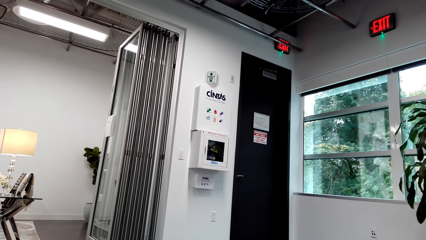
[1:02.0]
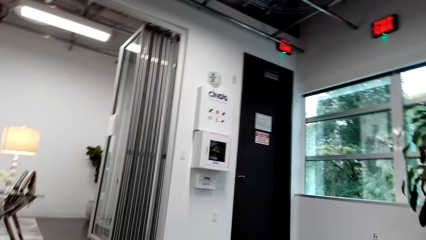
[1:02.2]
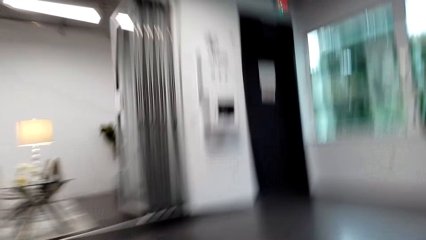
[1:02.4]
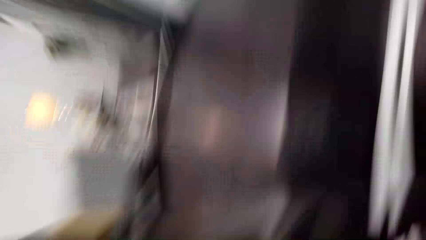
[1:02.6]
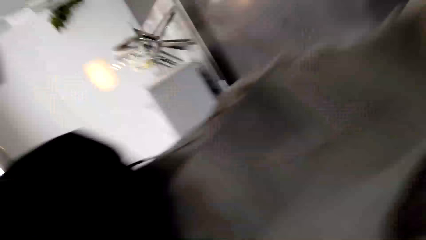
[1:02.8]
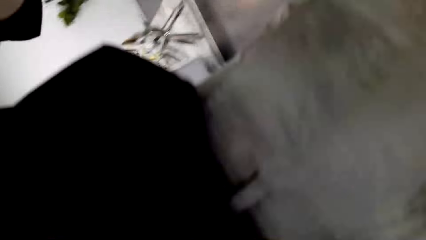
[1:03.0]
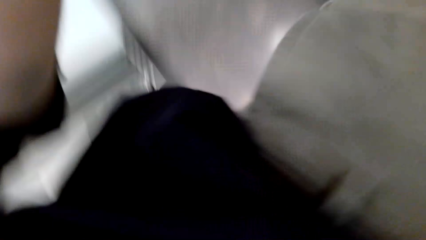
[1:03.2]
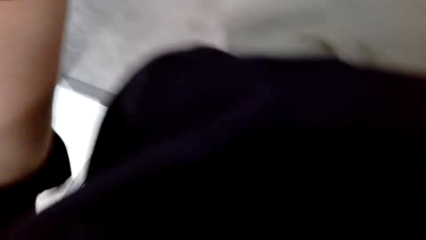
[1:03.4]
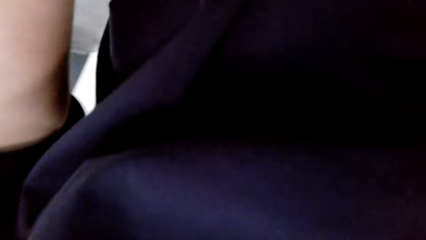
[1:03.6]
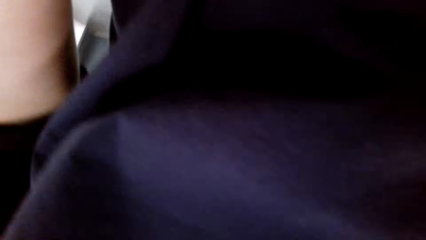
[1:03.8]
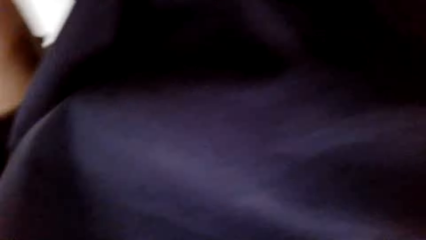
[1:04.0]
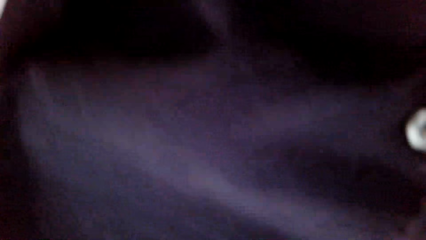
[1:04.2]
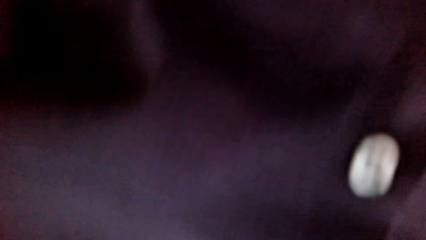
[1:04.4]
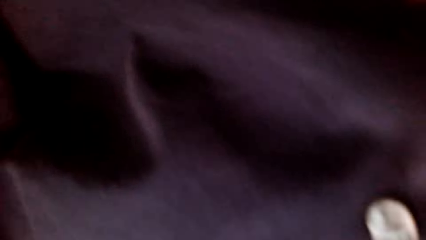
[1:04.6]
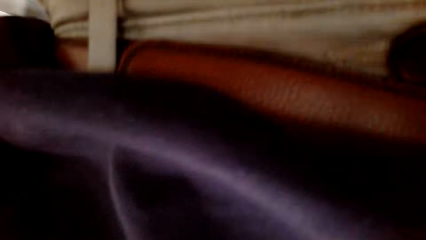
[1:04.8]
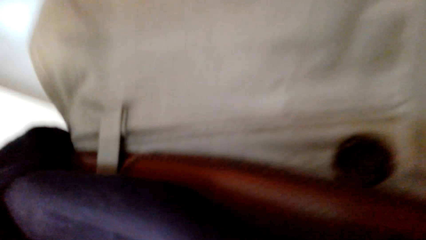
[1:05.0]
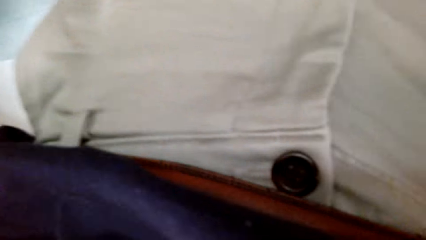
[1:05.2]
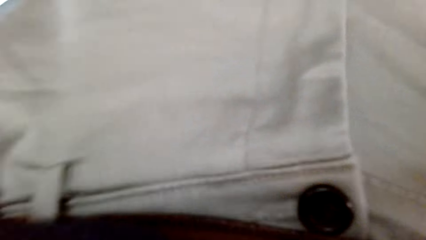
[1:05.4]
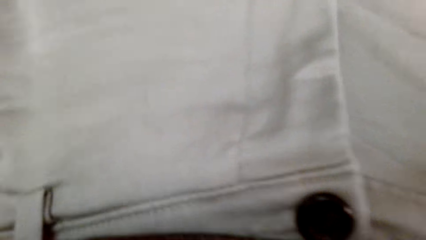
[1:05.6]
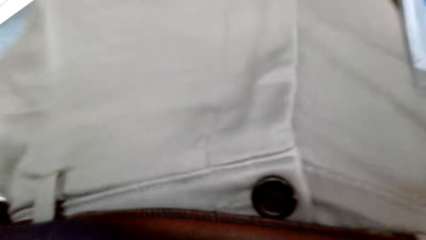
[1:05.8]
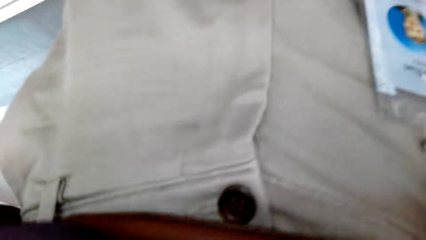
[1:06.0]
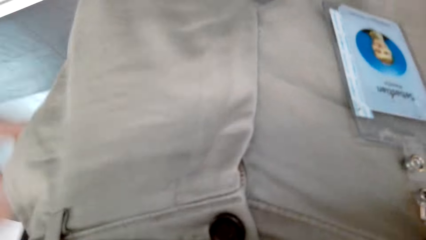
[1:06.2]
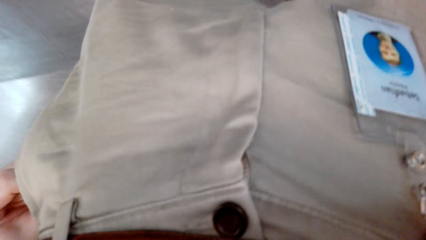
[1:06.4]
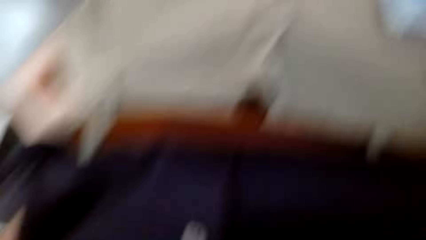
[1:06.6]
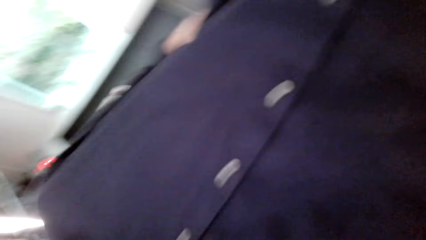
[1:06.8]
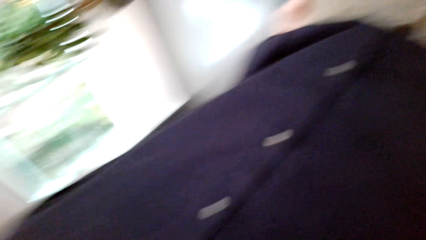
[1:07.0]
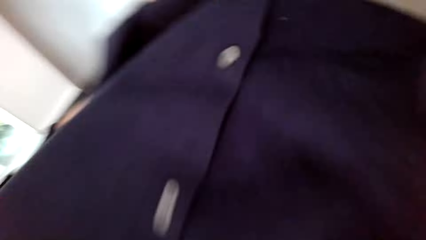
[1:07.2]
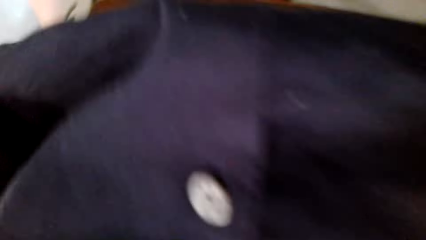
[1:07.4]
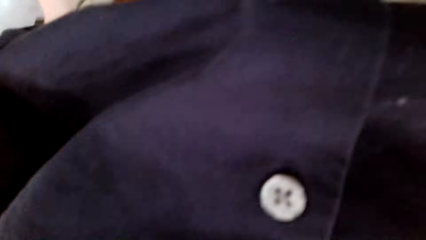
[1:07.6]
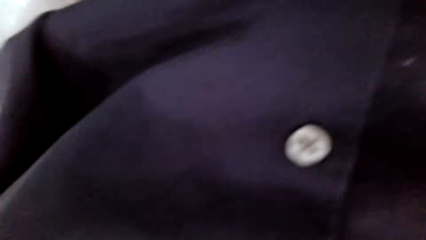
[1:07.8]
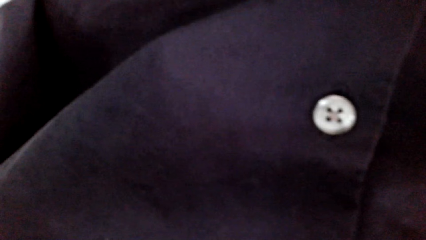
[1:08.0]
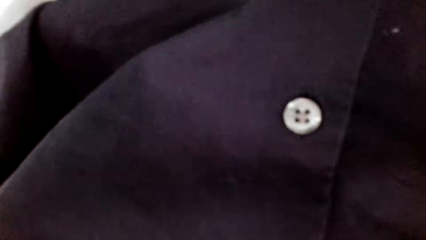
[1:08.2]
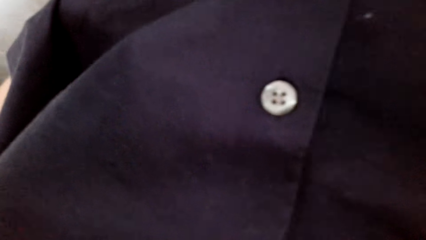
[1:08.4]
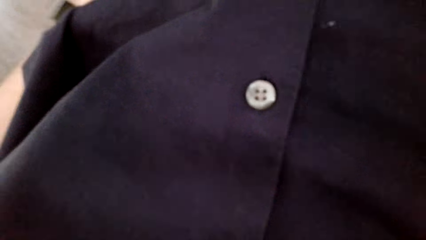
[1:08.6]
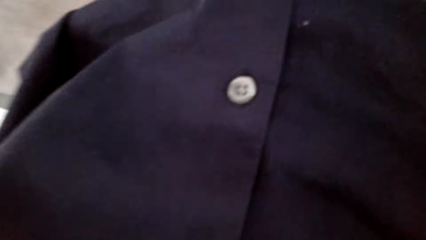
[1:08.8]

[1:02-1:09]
The camera wearer picks up the camera.

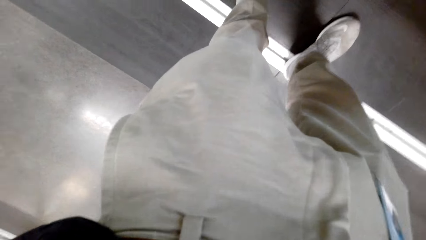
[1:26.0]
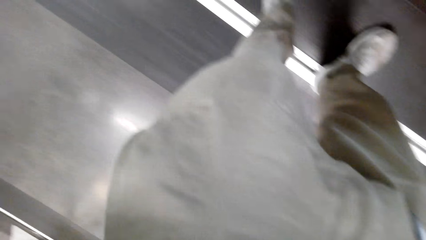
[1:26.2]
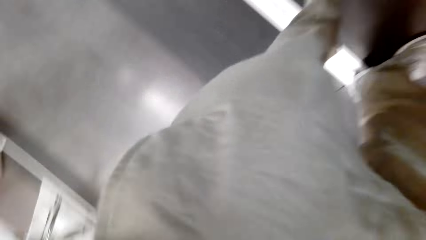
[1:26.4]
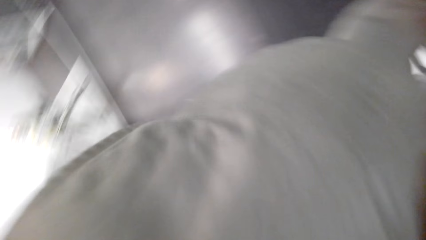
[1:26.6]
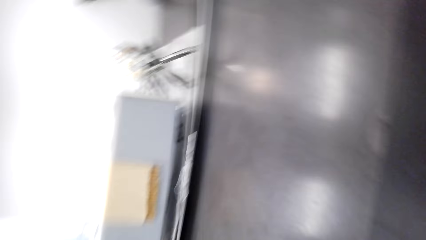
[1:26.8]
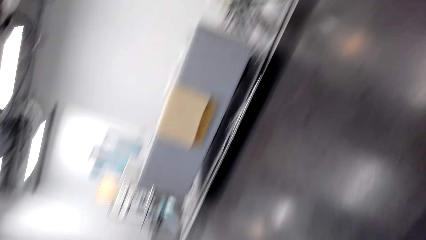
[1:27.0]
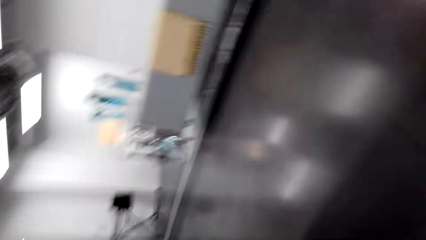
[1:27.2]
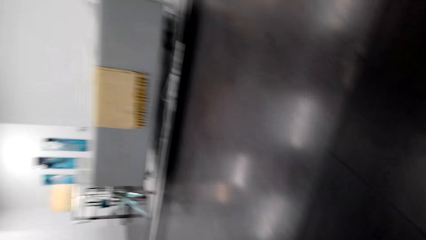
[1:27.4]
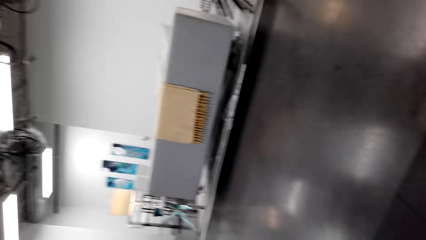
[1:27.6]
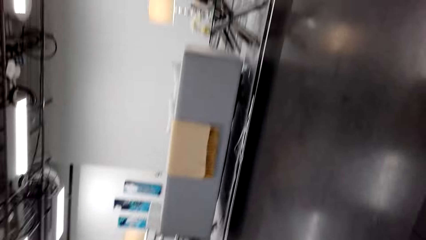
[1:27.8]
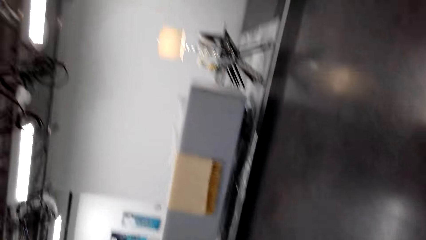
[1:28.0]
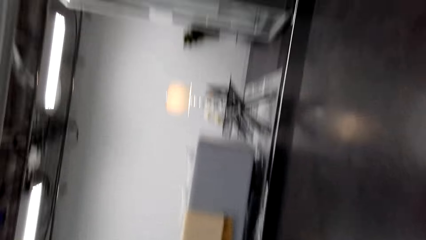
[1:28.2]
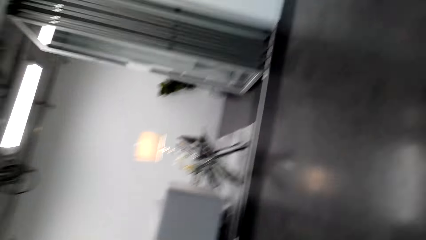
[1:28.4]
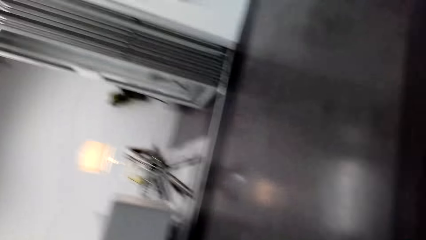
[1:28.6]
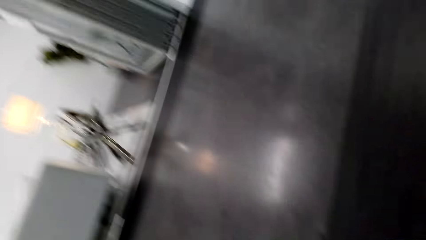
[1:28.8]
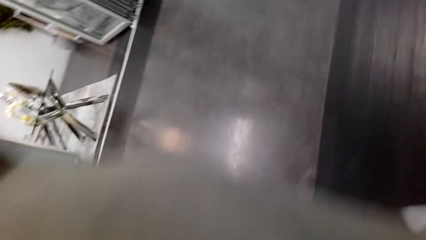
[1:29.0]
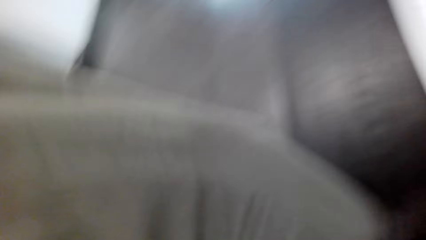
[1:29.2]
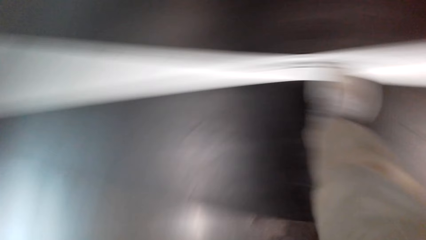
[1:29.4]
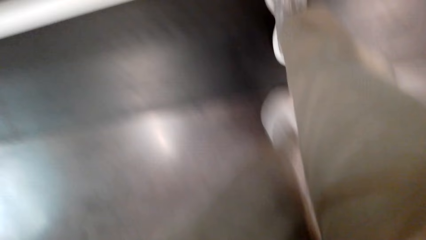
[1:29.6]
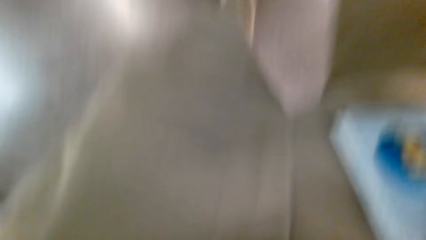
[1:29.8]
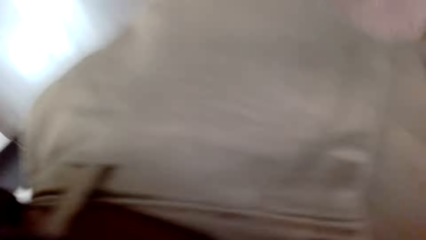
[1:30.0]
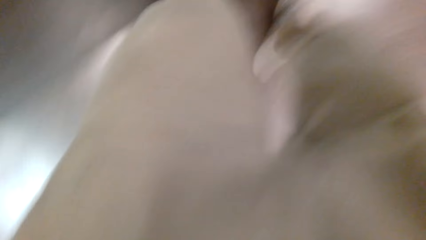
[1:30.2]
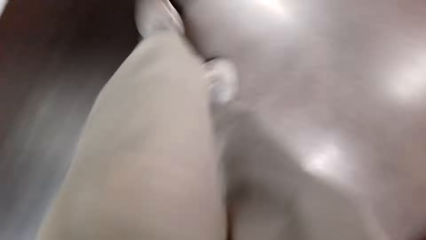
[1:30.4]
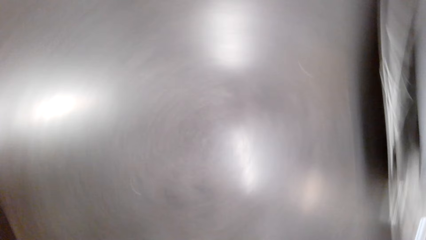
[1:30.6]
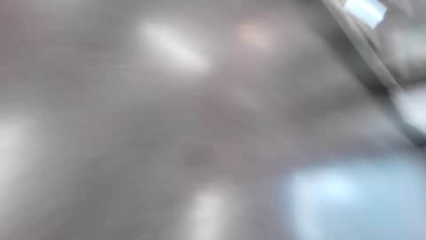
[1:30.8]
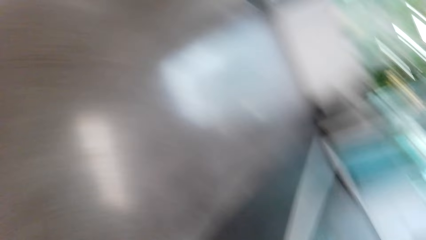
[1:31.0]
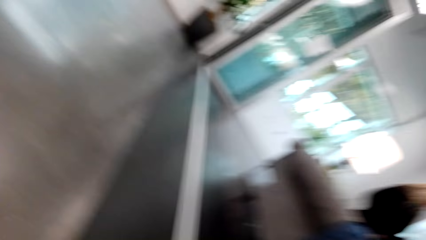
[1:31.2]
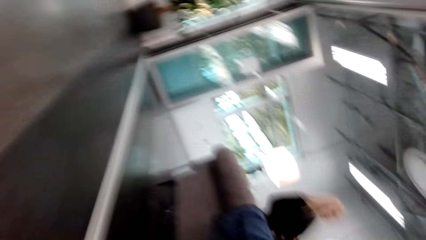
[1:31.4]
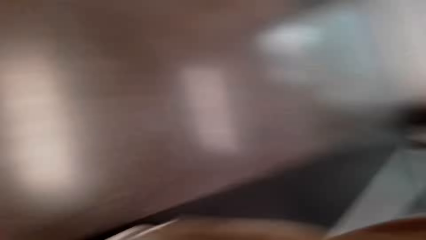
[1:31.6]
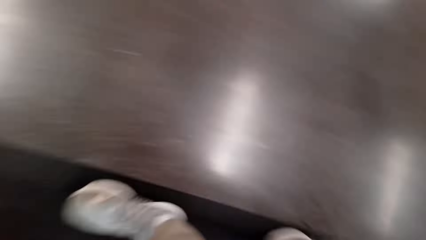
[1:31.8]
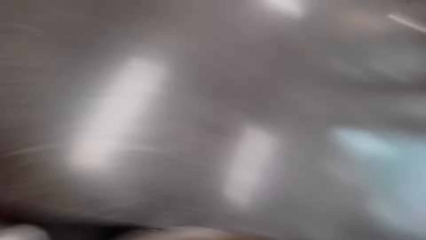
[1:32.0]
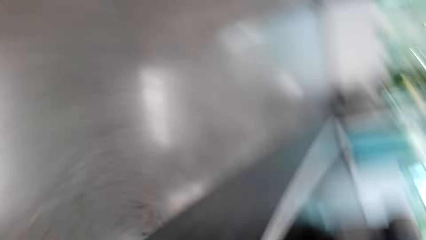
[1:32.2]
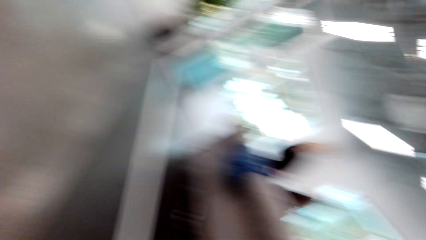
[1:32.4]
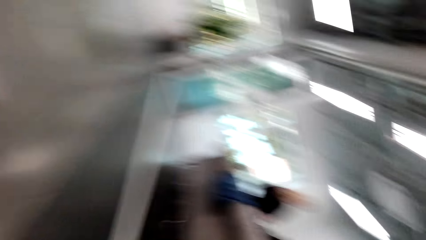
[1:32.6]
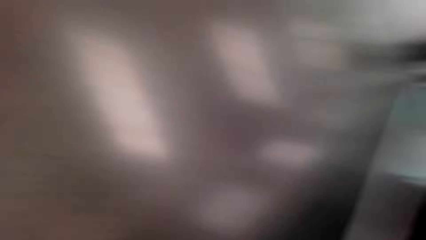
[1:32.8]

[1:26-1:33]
The camera wearer talks, walks, and looks around.

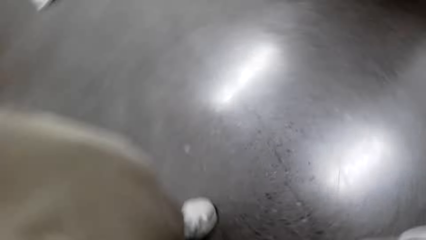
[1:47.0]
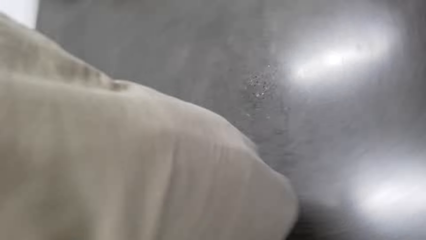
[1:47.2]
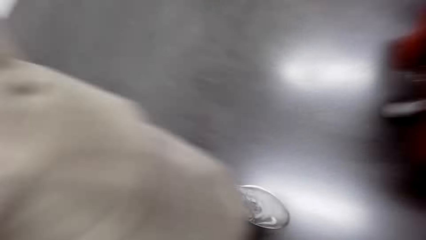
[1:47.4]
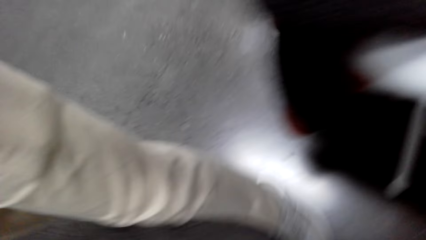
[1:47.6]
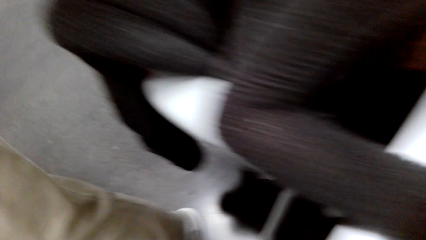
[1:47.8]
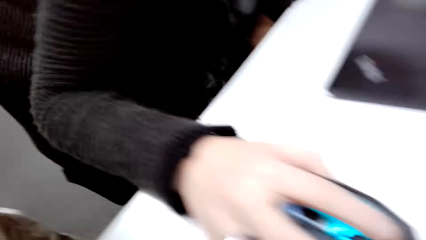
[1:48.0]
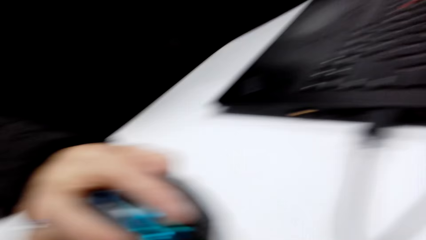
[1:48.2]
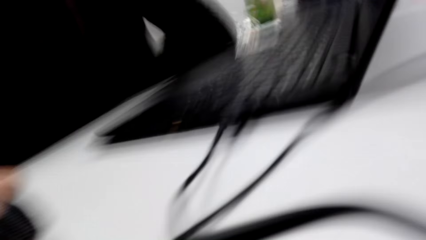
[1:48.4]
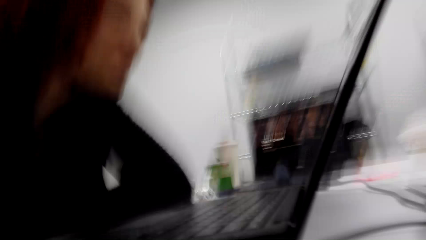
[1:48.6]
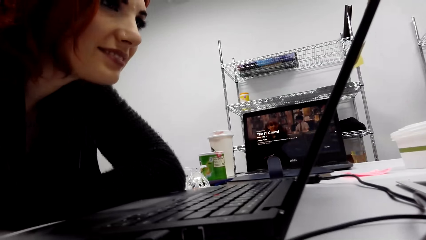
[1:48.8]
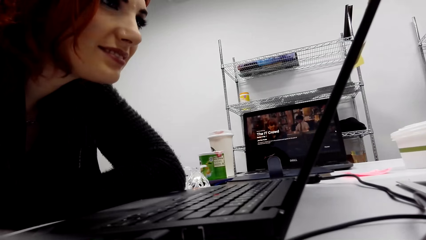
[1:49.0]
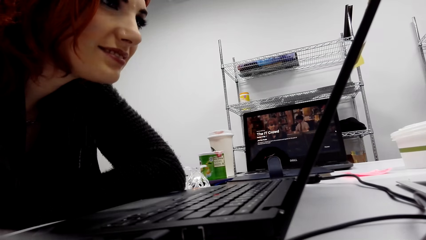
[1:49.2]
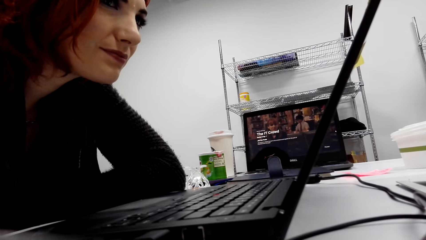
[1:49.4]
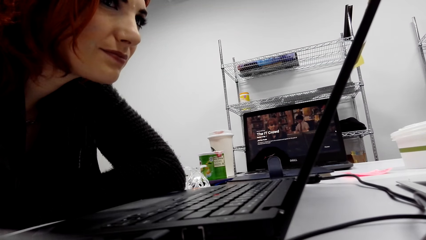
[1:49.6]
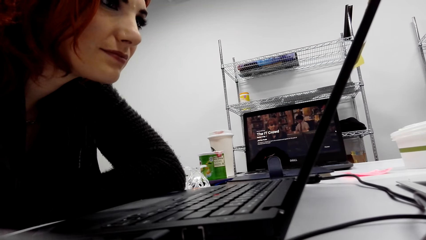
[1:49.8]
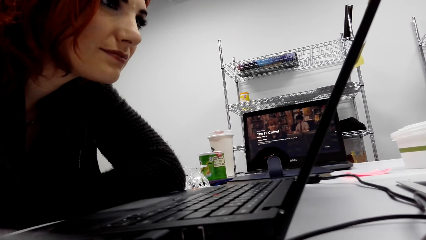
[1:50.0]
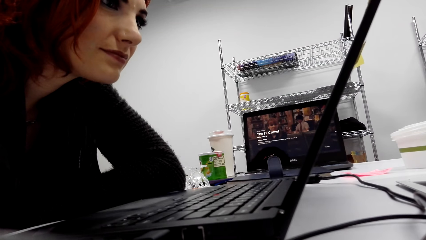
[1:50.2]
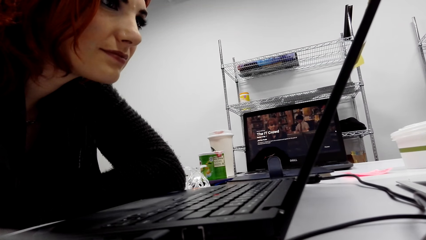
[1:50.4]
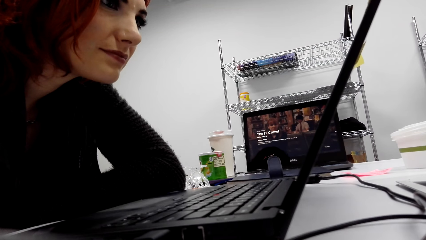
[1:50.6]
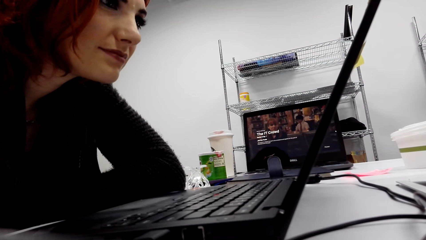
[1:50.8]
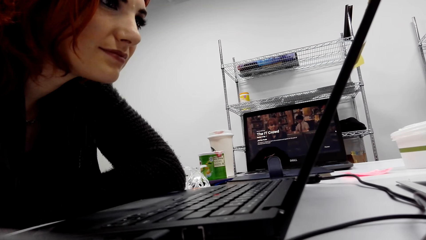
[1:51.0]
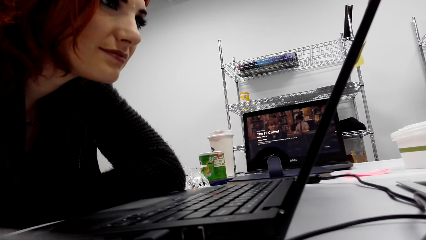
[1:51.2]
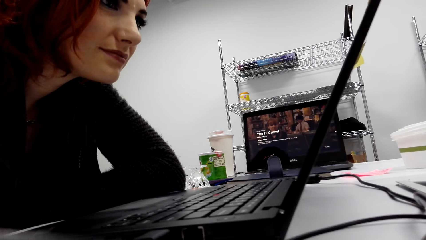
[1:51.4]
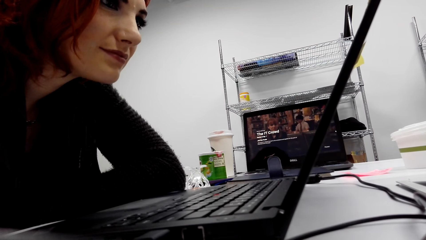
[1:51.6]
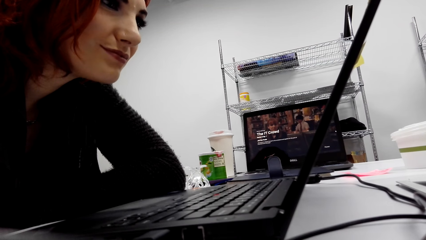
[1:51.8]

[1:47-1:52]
The camera wearer puts the camera down on the table. They sit down, talk, and look at a lady. The lady looks at the laptop screen.
